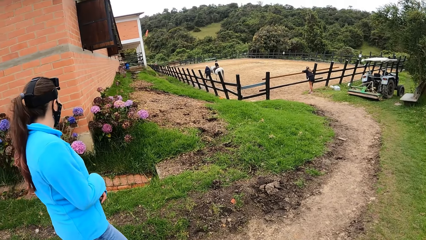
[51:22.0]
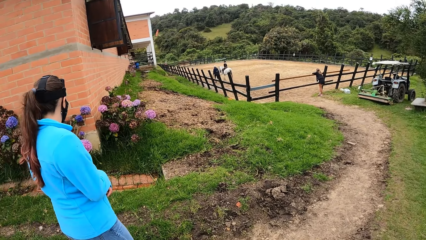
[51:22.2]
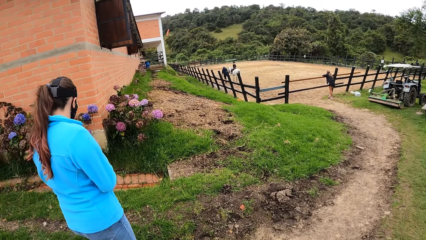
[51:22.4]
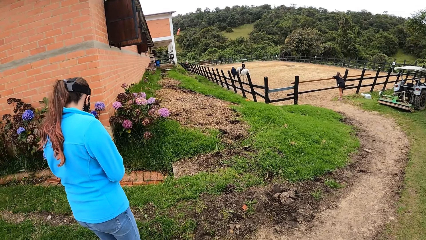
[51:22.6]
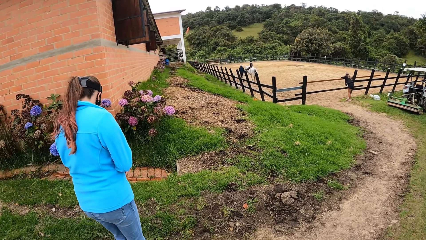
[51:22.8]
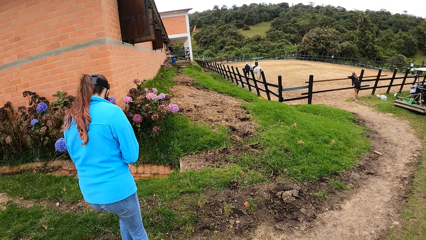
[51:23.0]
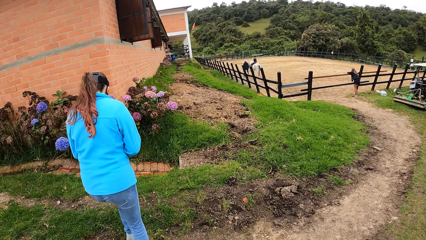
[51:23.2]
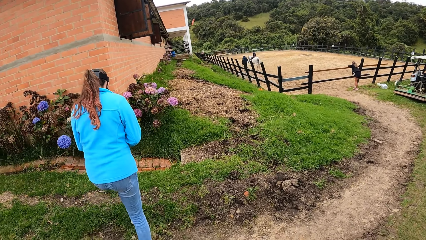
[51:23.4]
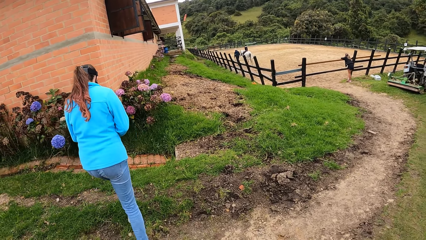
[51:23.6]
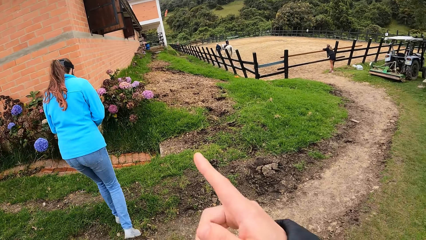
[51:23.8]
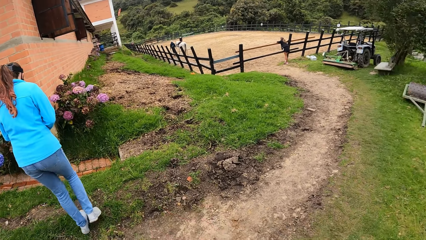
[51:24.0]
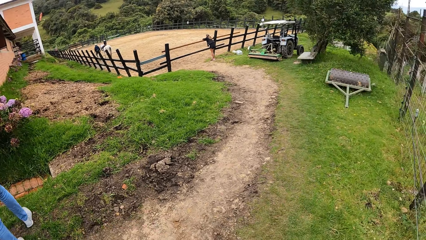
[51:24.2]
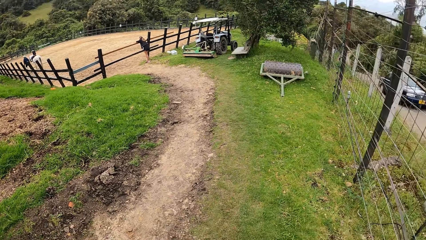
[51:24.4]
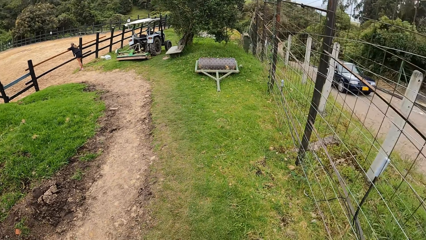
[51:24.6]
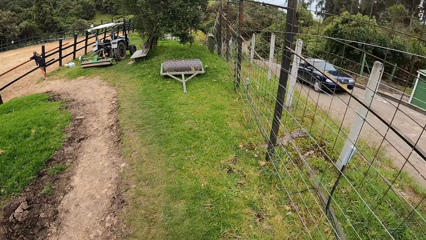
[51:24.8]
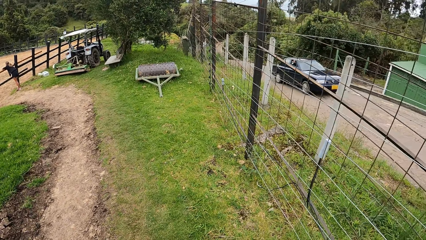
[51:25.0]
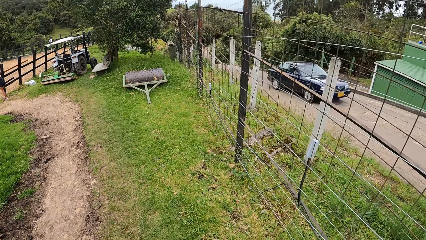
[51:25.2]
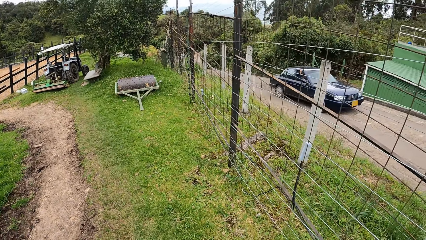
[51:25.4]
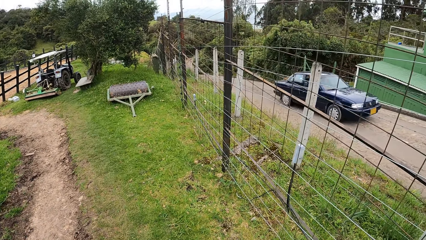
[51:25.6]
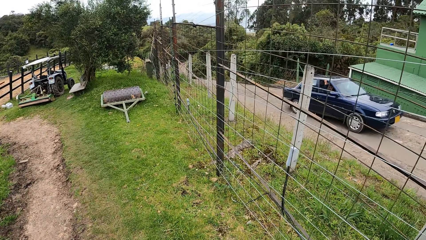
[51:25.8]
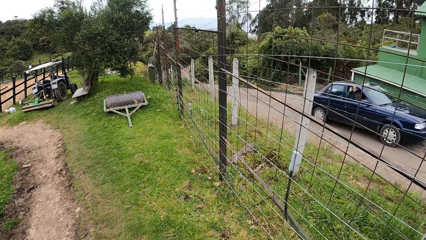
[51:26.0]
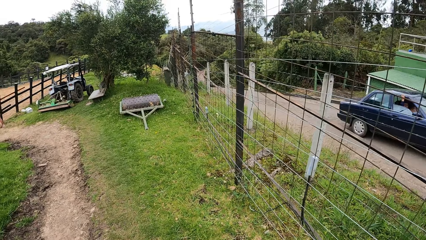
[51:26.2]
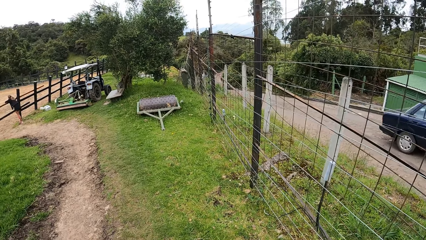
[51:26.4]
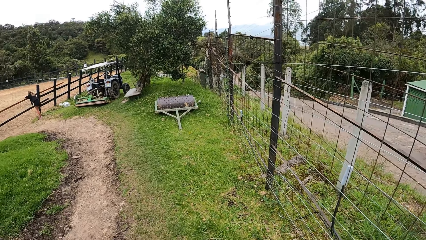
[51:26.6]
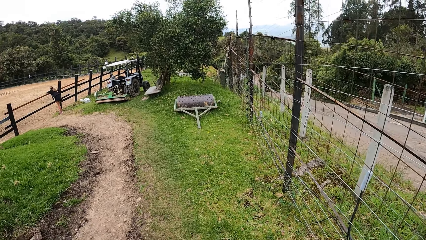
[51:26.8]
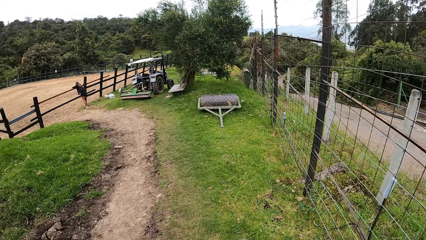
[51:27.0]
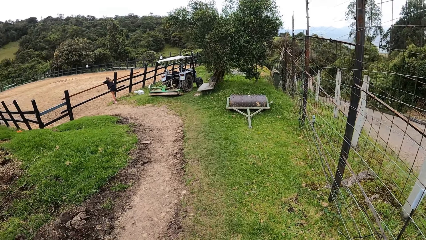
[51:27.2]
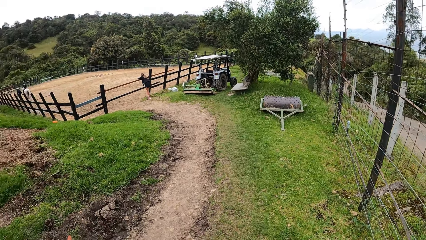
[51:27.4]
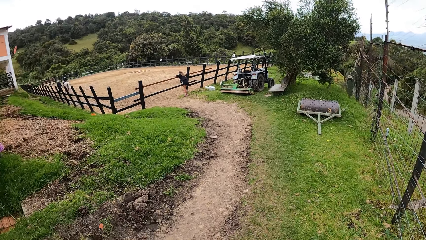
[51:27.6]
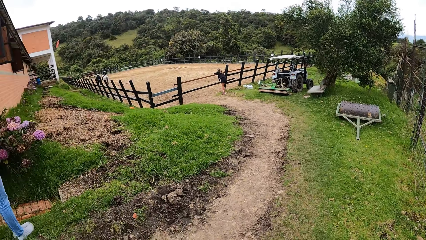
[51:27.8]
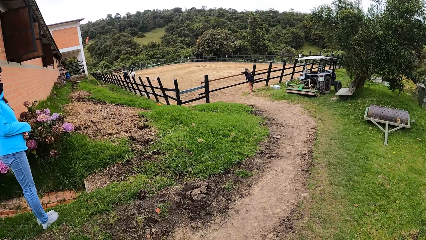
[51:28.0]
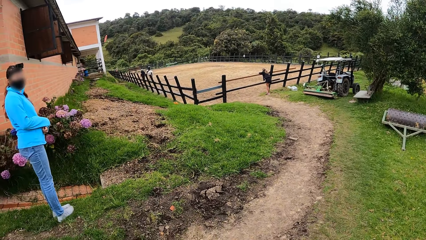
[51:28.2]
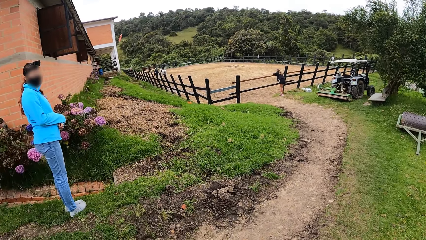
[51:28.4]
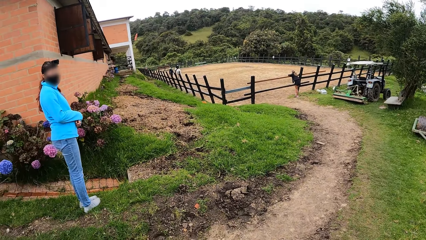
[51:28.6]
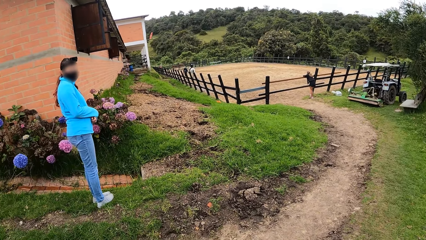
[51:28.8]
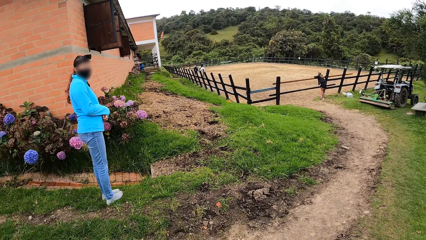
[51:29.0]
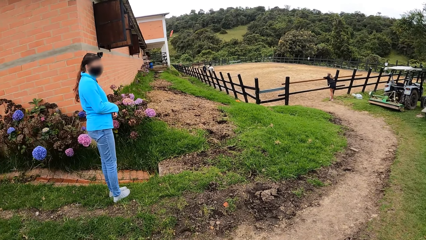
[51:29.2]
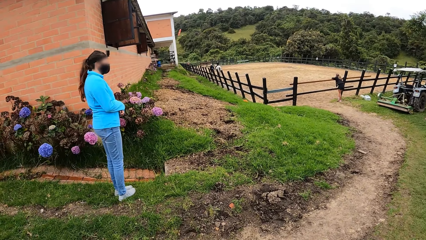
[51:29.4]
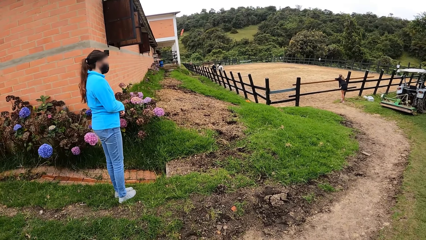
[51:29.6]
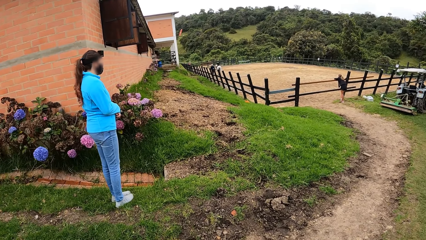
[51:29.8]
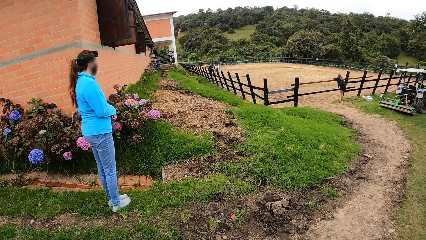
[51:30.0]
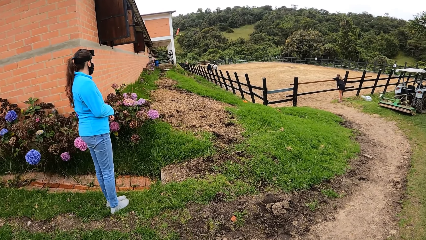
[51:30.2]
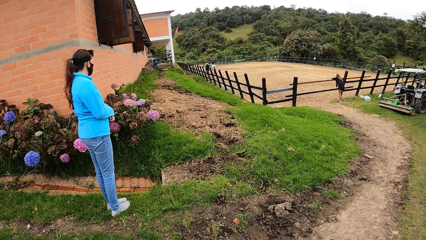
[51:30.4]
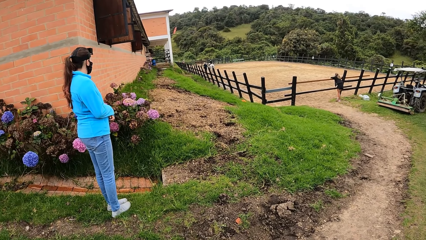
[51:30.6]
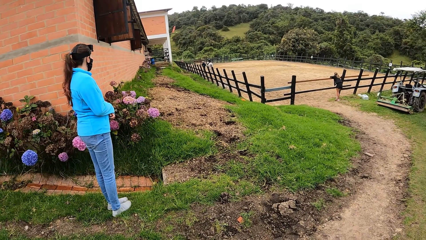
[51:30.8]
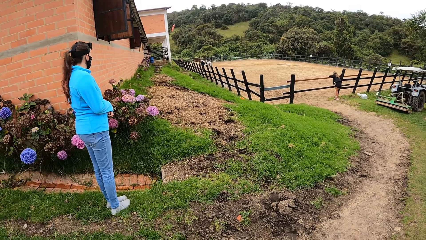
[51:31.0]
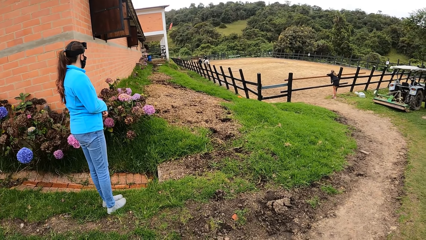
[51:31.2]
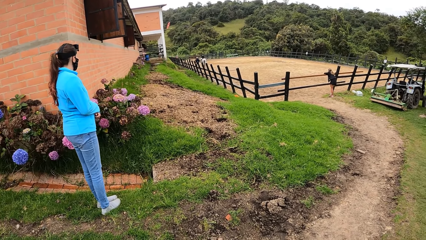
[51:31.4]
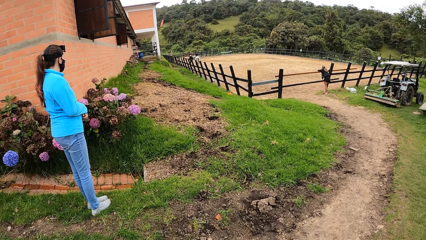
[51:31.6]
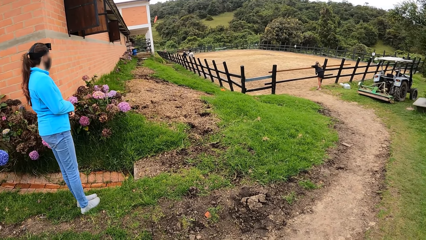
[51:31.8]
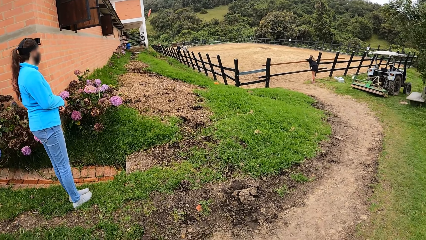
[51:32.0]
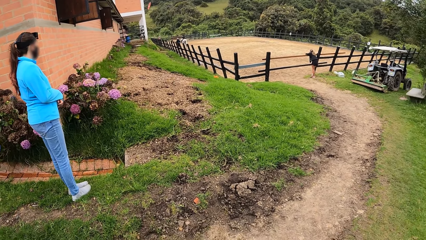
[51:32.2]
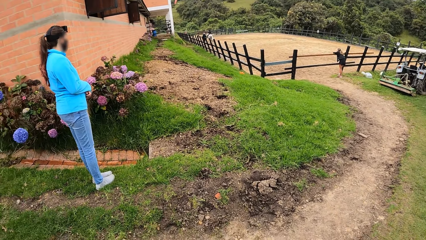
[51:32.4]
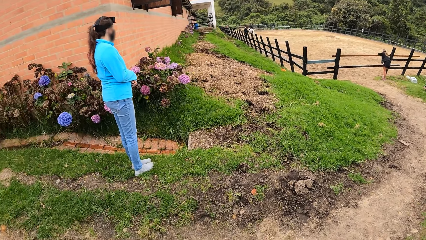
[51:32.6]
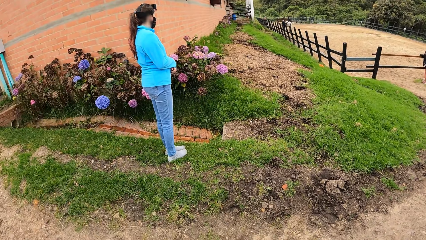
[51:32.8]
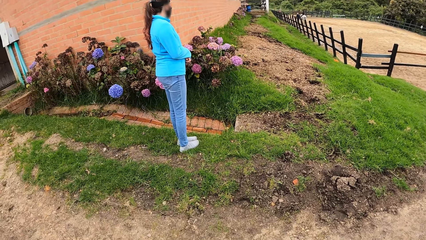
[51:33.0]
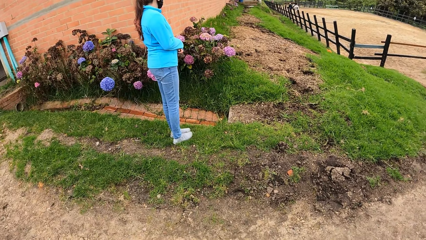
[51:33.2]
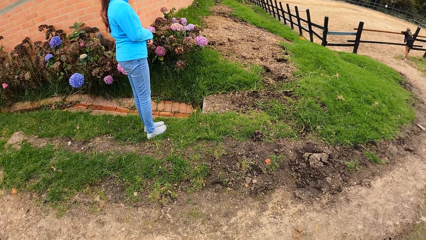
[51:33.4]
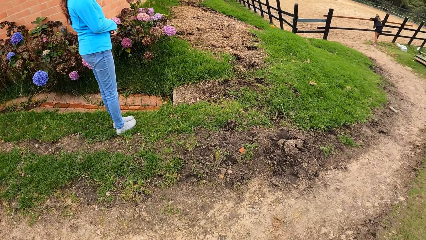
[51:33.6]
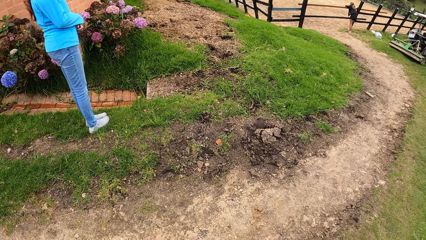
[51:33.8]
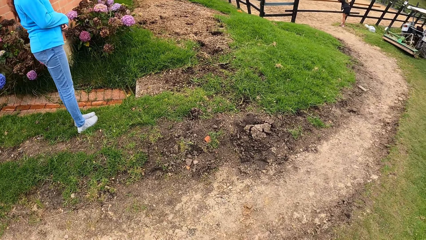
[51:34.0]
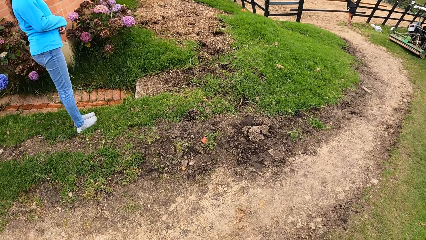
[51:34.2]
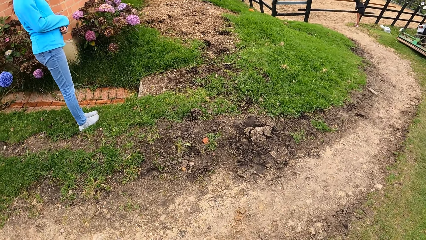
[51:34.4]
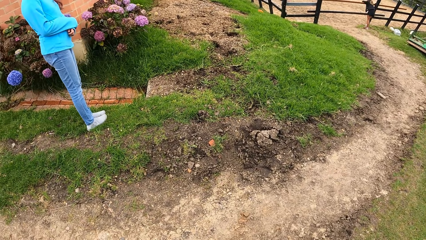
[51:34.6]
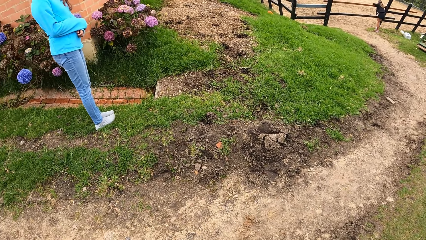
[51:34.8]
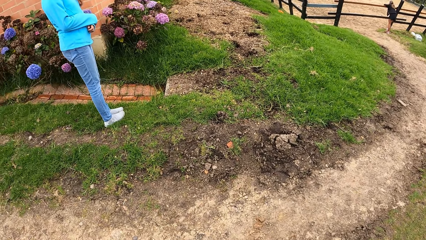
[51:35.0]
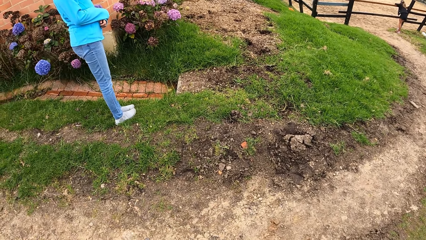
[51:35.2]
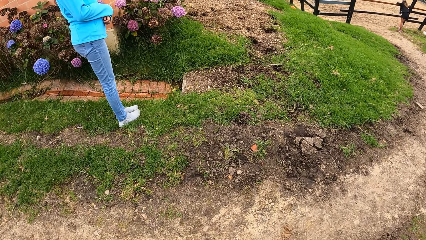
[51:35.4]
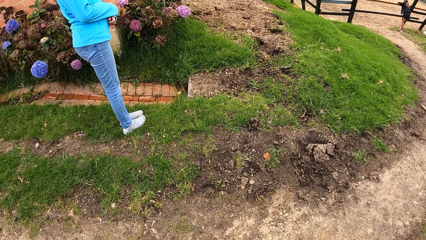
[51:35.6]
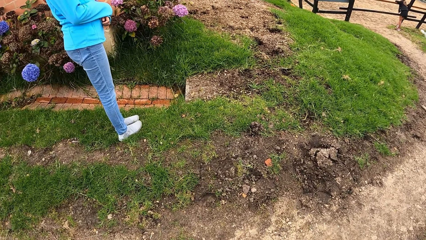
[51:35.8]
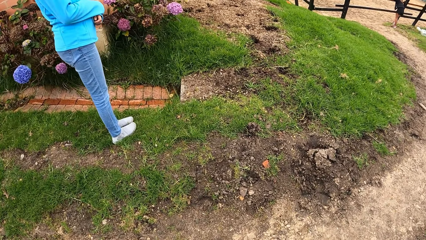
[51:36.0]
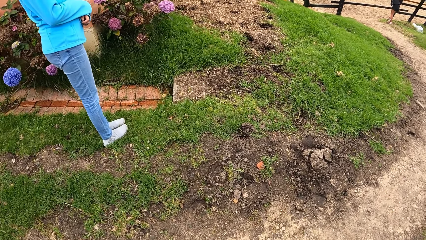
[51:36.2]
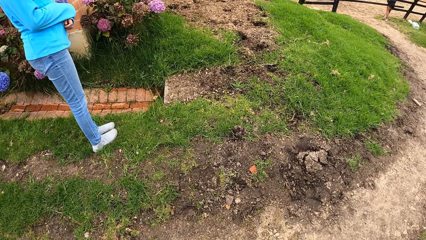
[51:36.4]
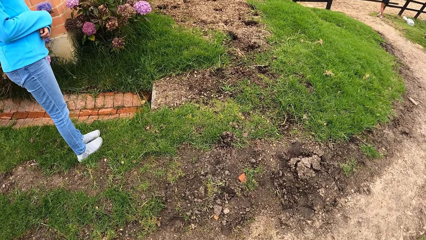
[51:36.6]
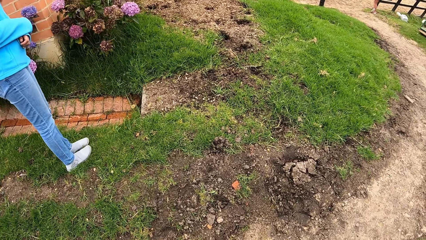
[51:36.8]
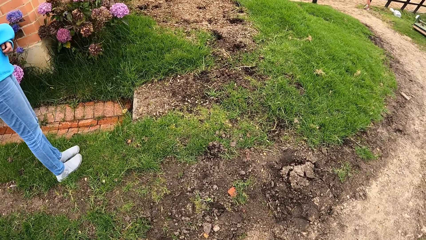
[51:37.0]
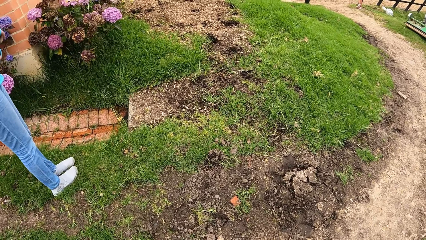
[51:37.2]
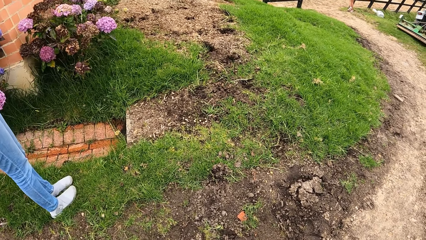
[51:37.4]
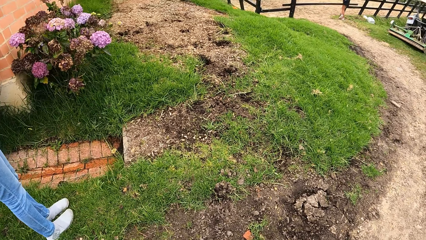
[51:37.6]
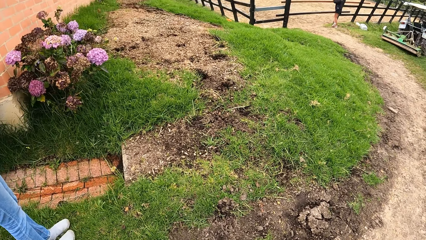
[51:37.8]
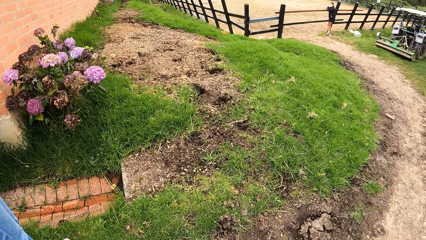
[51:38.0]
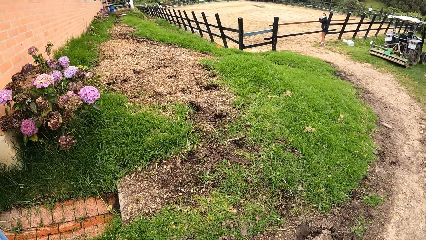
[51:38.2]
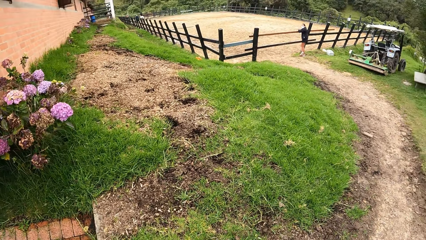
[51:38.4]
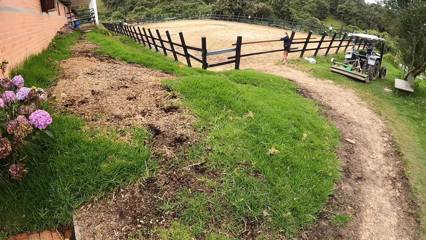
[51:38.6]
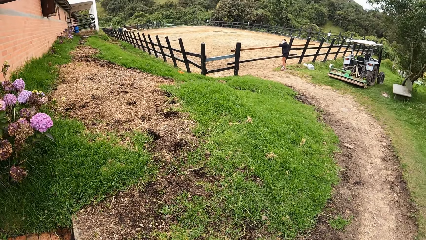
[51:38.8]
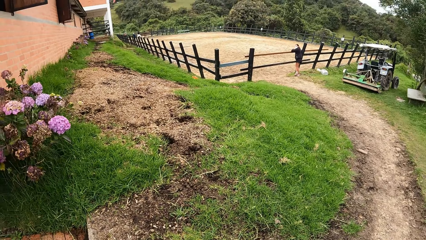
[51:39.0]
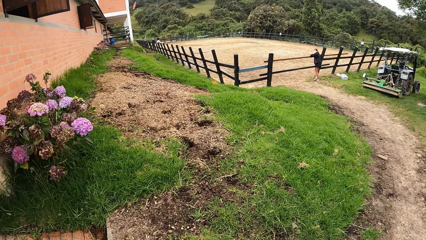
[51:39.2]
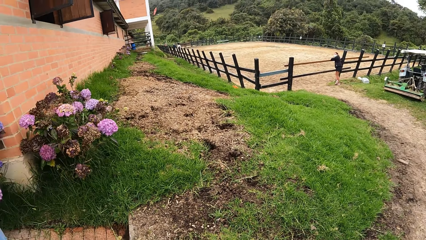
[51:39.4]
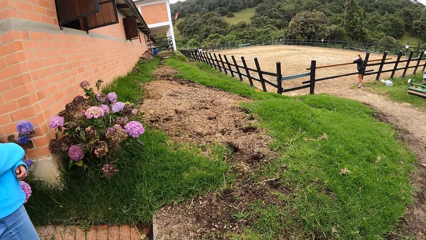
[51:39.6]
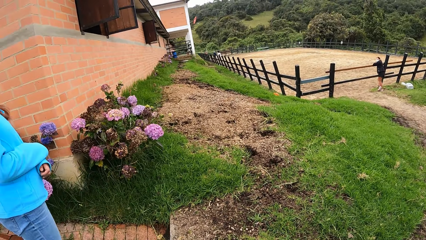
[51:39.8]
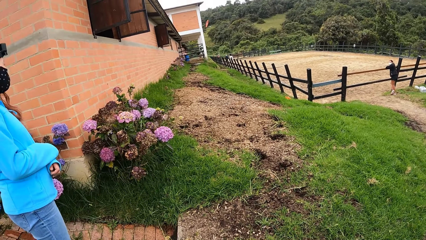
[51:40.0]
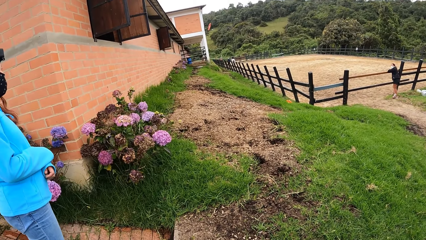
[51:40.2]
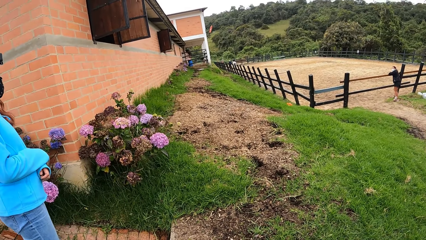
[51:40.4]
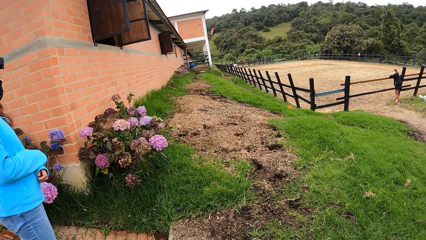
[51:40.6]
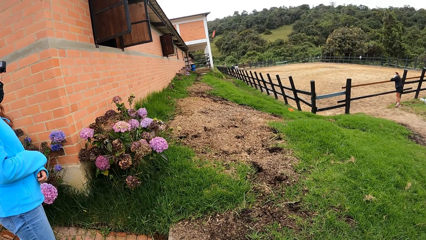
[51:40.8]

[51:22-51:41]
The camera wearer points a finger. They look around. A woman looks around. The camera wearer walks.
